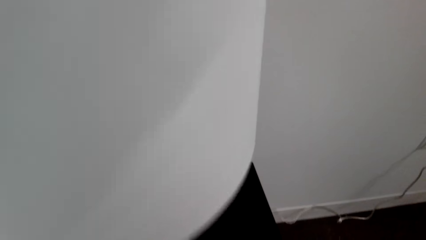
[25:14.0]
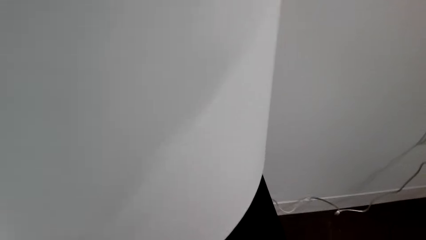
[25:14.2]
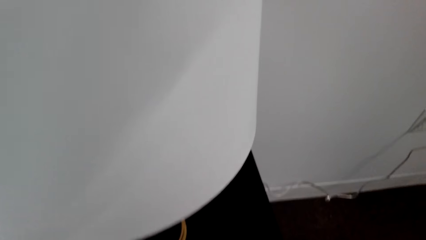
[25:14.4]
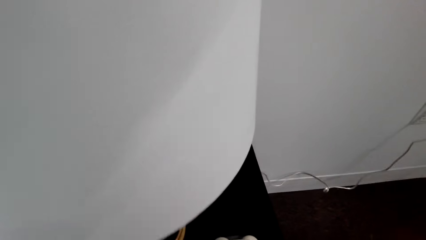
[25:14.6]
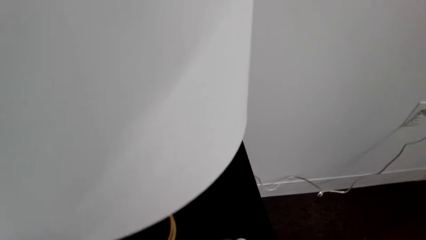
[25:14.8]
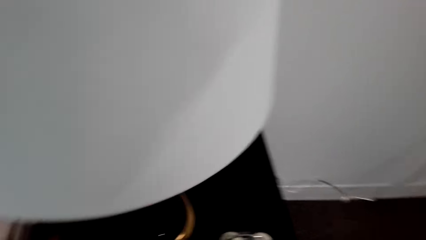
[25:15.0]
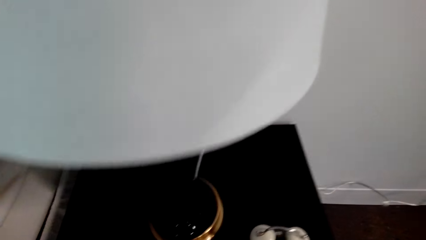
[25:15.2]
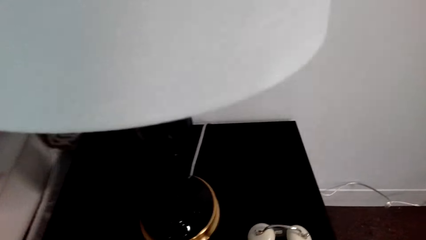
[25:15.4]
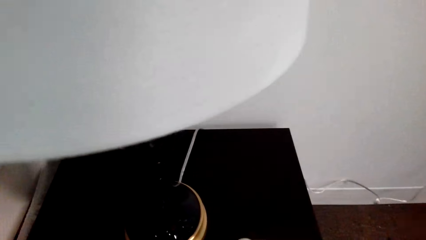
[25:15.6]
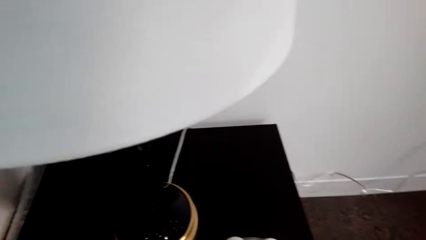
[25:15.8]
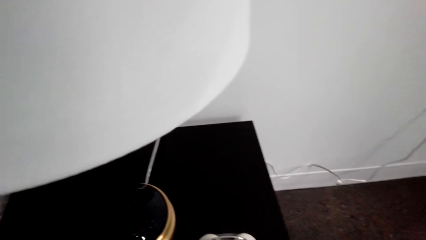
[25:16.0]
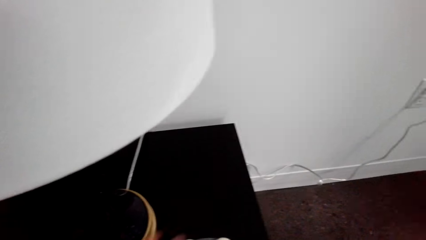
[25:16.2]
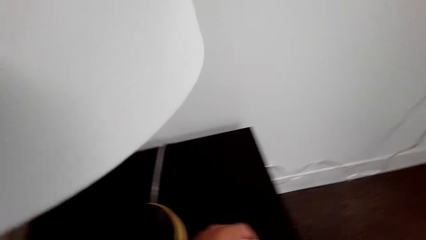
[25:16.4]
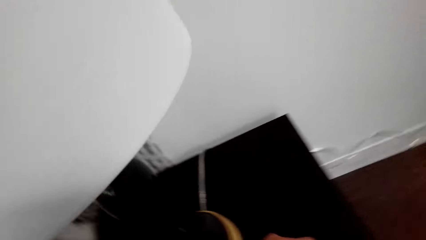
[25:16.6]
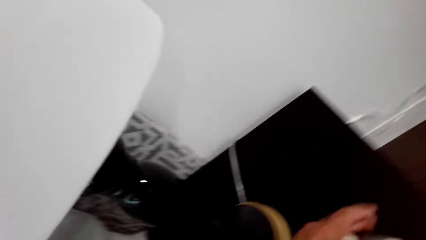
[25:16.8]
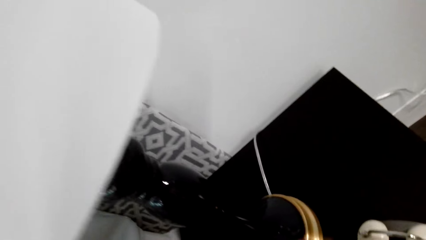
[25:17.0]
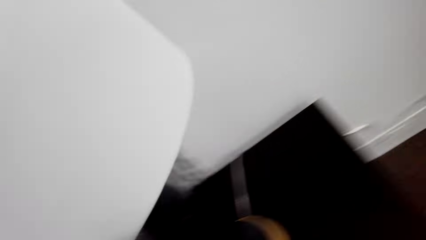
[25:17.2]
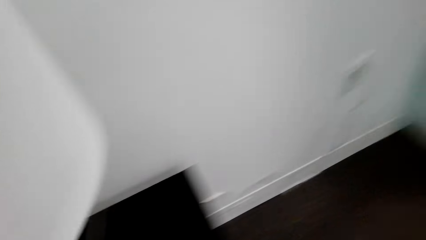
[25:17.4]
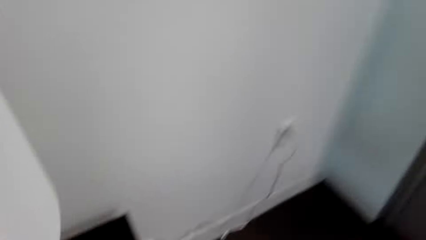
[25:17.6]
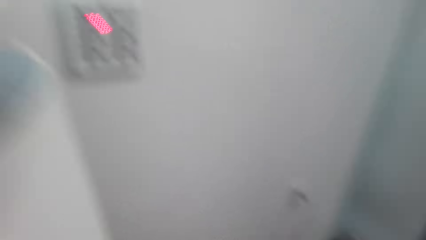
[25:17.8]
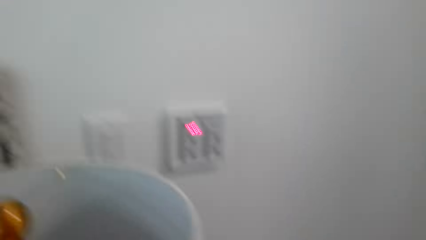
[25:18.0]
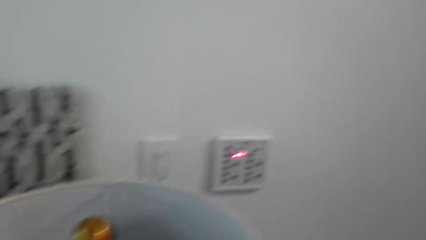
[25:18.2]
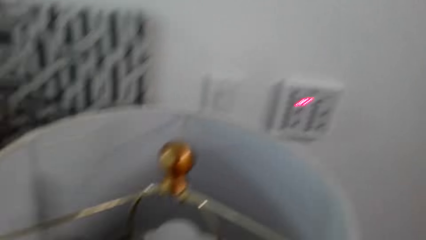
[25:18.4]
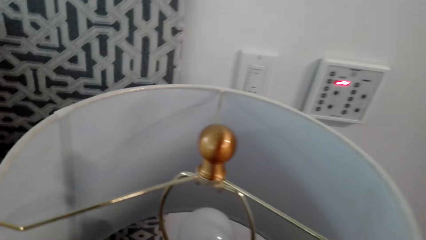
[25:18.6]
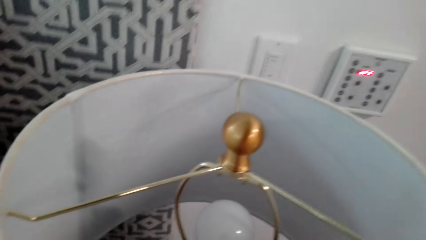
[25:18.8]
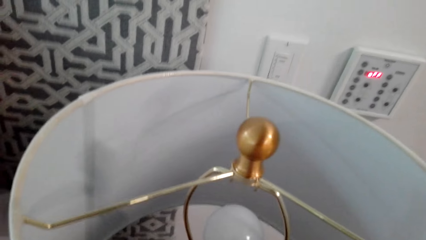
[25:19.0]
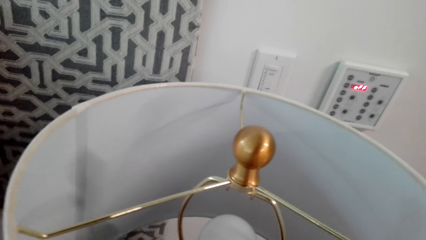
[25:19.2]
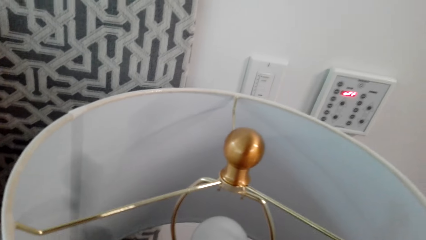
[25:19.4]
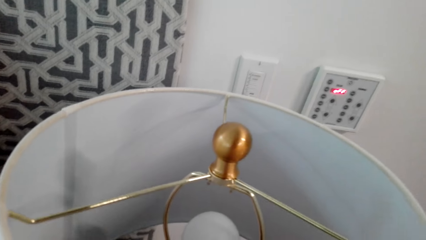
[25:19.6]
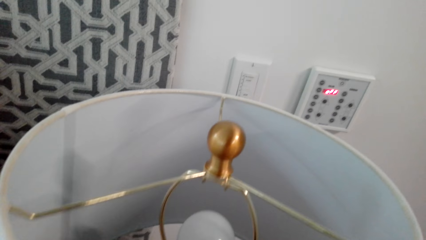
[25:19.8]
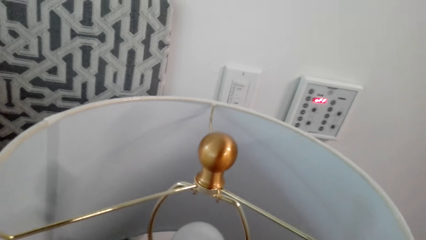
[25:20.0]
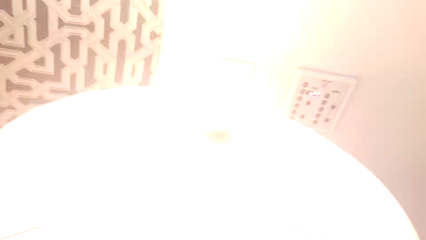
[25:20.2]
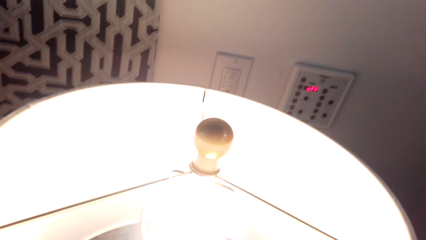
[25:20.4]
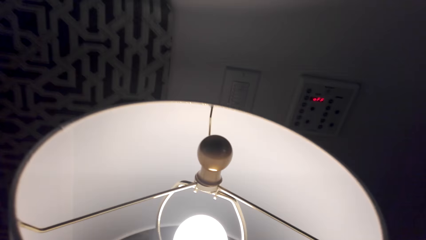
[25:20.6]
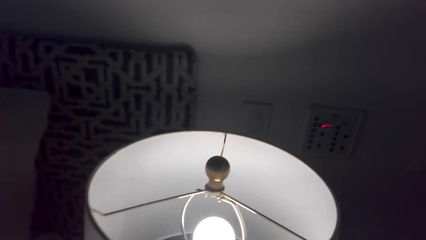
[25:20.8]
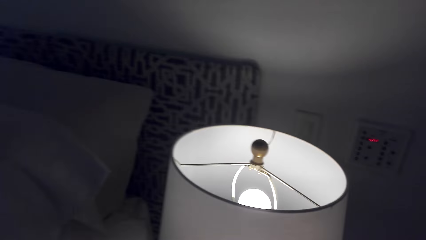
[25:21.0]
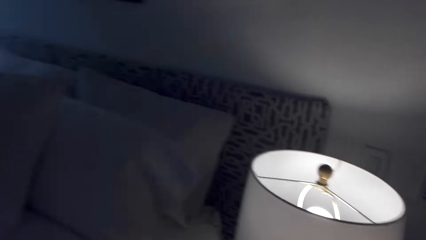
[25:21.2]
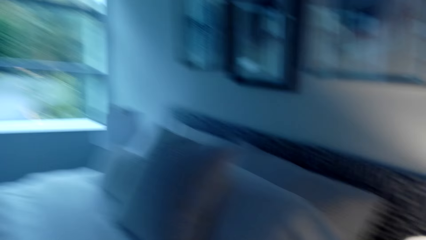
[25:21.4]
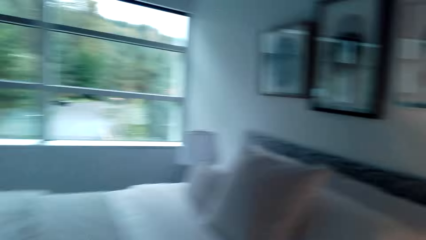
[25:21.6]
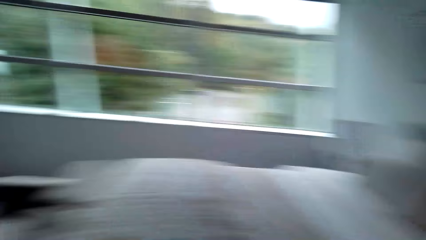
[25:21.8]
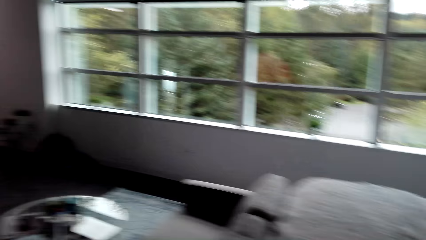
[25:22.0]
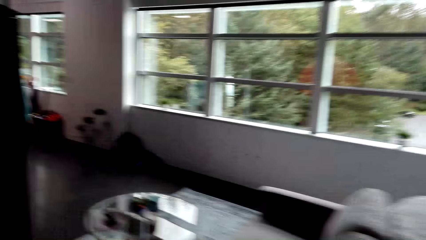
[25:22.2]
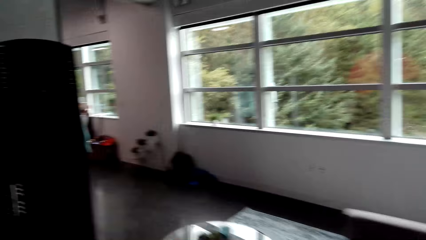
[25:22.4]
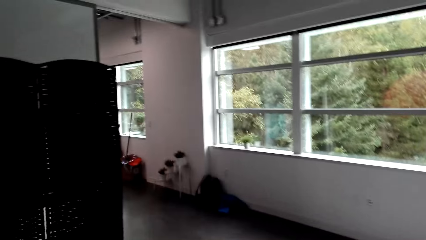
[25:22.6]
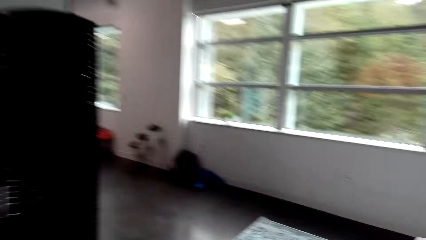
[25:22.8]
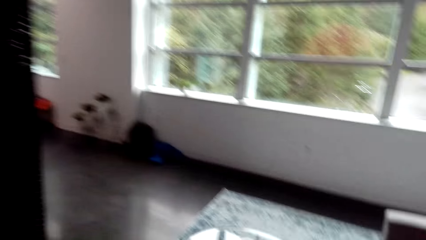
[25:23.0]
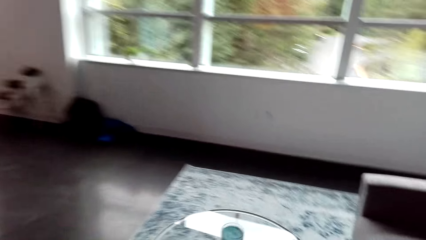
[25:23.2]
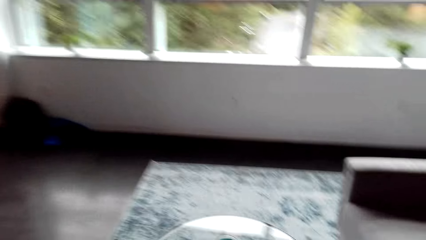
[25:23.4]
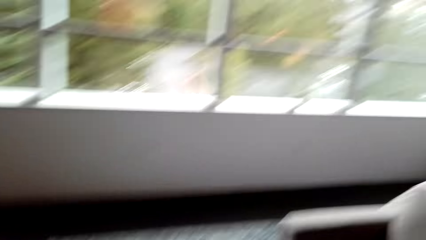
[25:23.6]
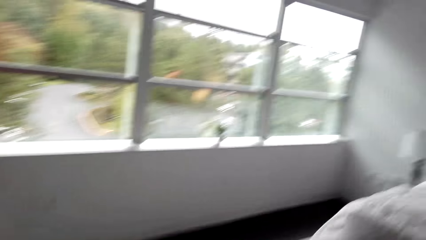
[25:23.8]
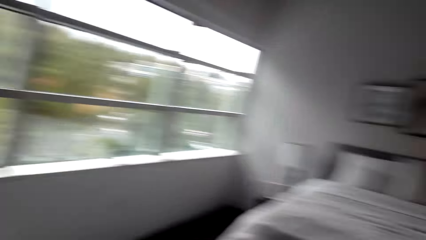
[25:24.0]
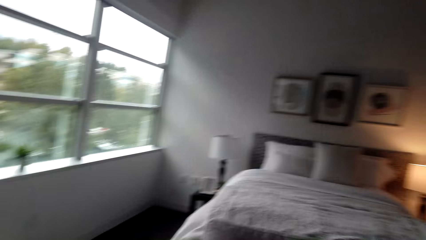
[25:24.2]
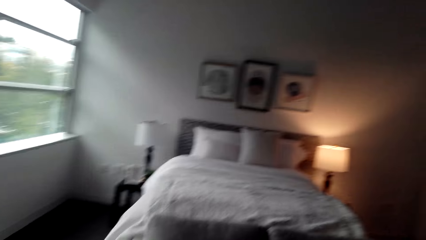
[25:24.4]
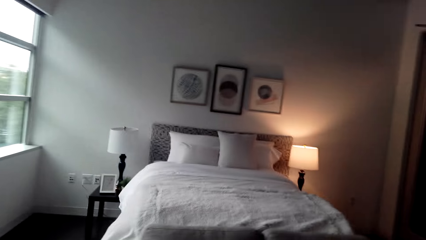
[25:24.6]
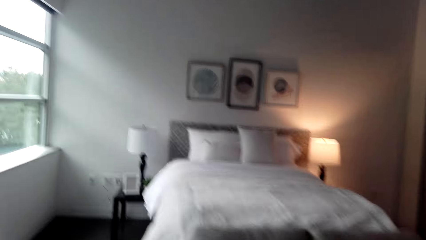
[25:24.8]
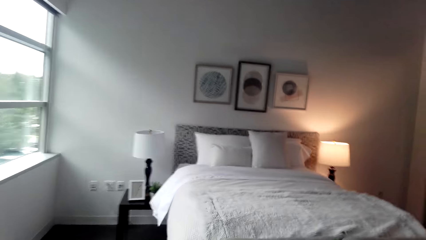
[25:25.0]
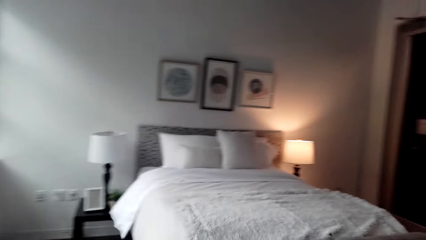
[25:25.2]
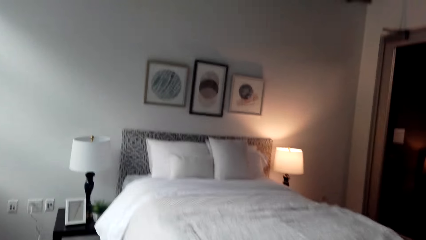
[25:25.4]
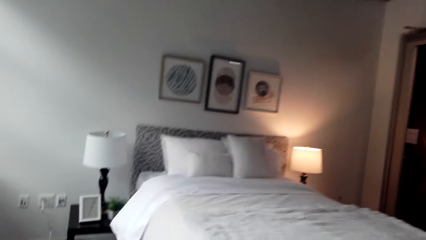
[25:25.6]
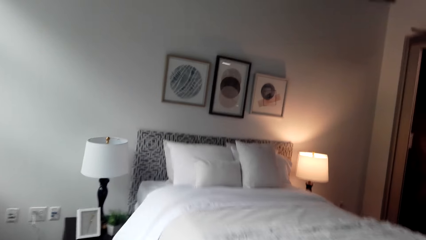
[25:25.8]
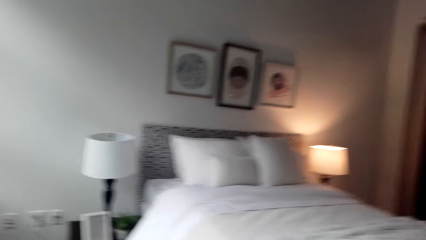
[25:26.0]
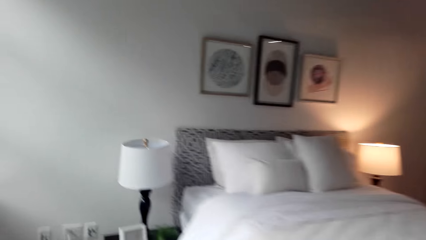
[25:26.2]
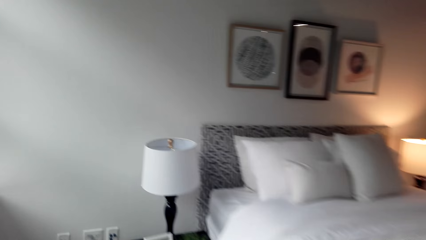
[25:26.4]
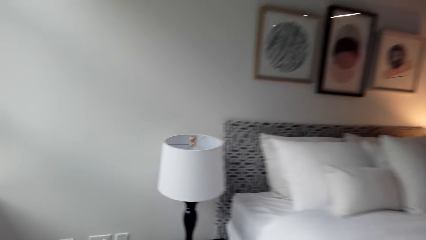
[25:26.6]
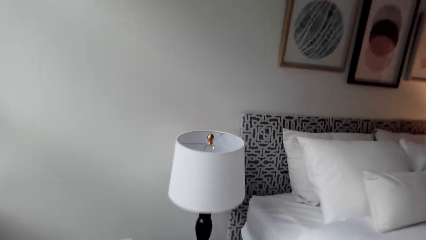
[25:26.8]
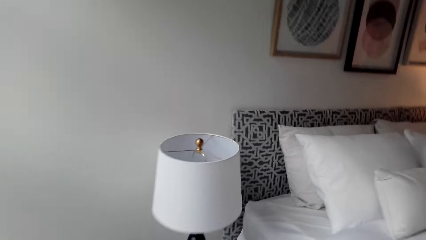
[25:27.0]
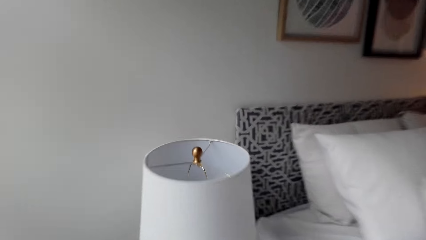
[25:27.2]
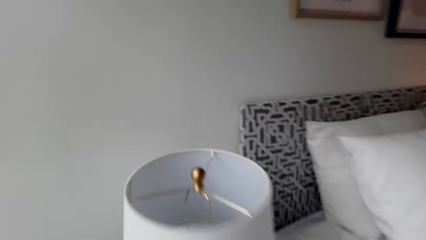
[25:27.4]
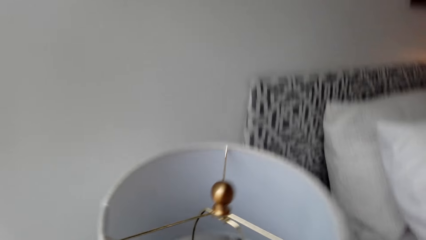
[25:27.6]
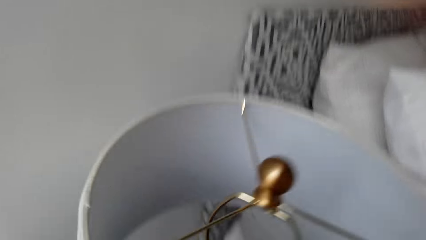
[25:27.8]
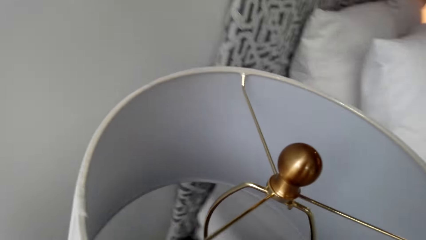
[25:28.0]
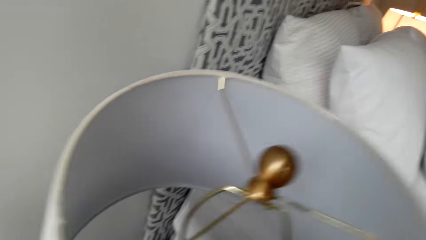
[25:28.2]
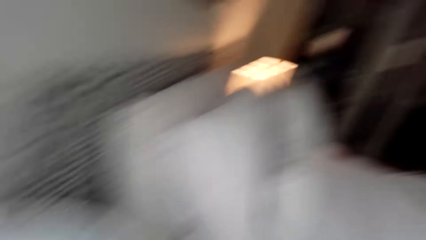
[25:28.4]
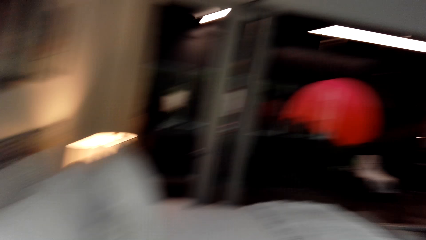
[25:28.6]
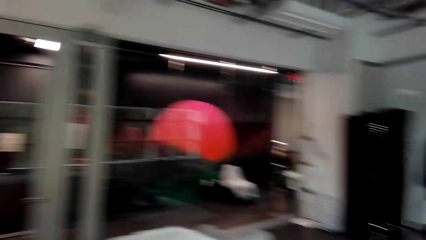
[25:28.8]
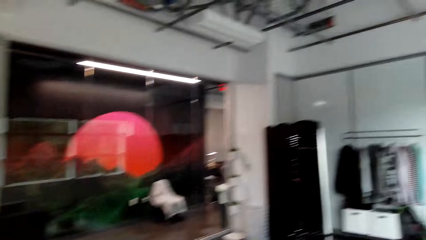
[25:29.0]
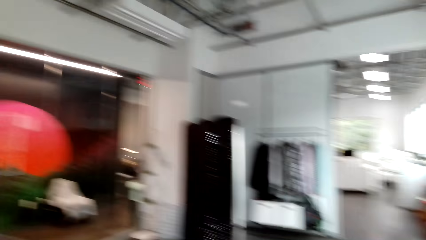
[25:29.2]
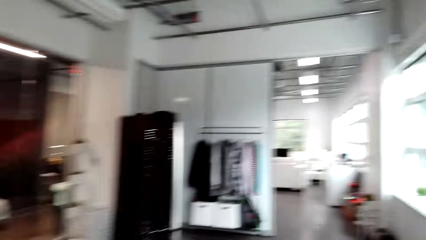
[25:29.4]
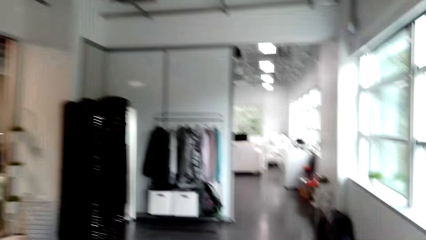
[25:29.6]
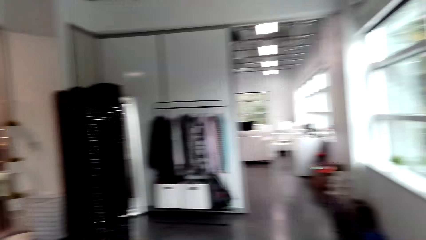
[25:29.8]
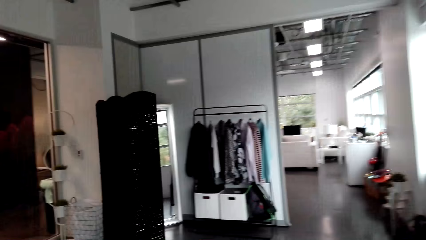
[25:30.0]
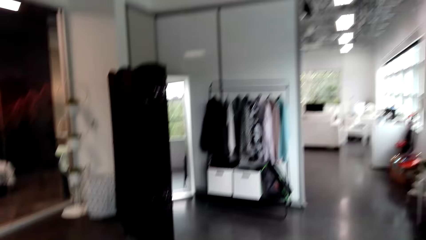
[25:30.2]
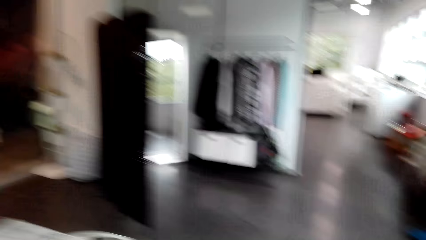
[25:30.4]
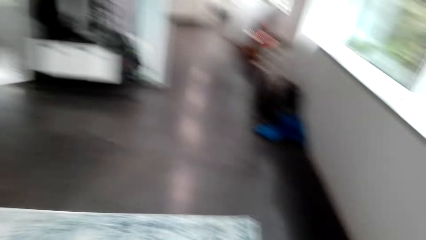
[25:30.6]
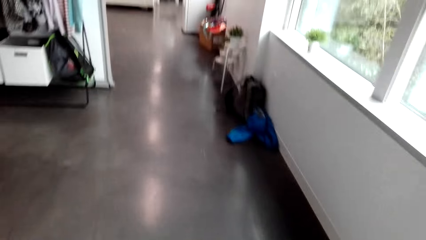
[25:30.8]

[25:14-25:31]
The camera wearer switches on the light. They move around the house.
